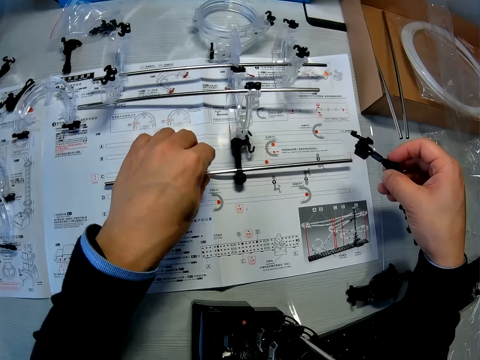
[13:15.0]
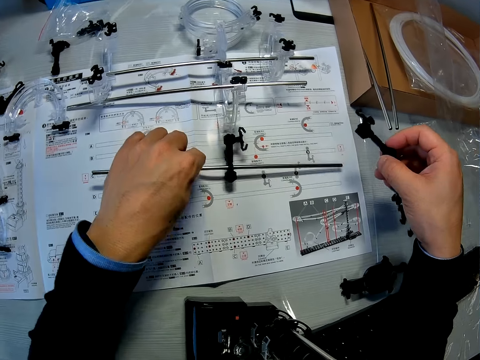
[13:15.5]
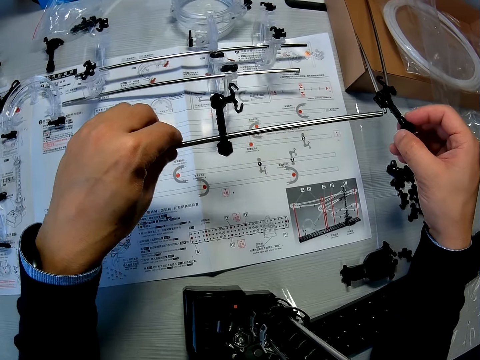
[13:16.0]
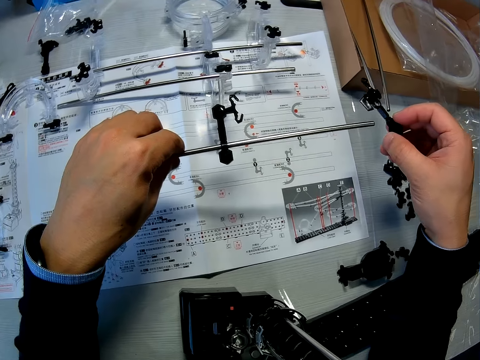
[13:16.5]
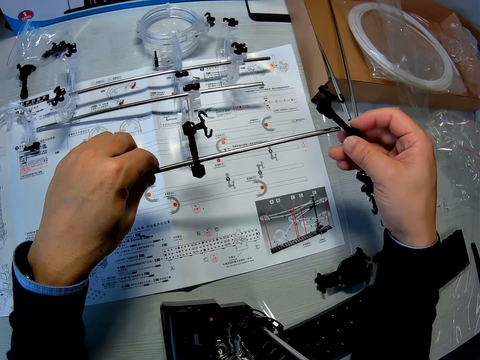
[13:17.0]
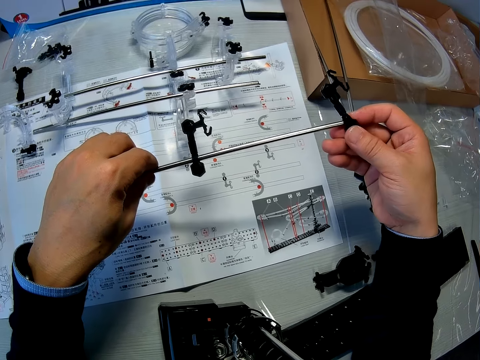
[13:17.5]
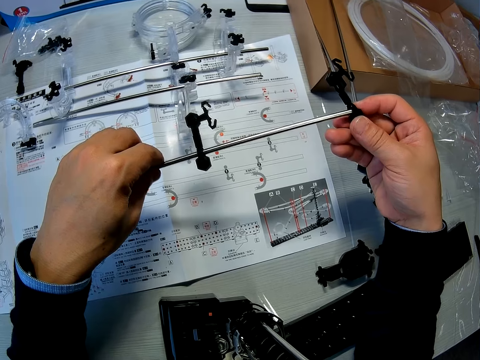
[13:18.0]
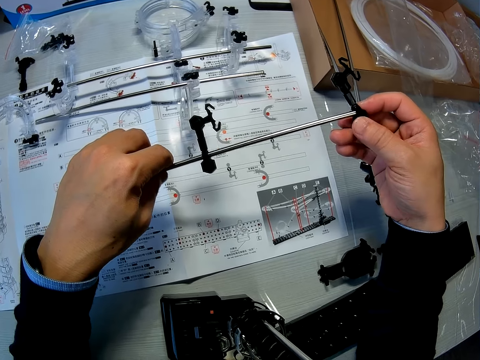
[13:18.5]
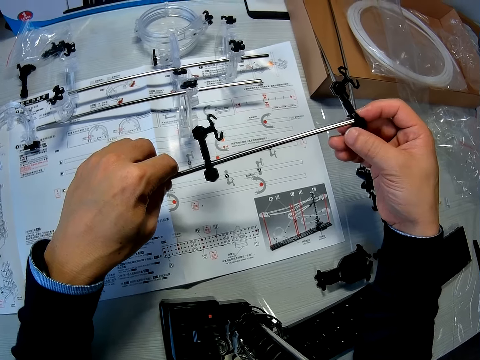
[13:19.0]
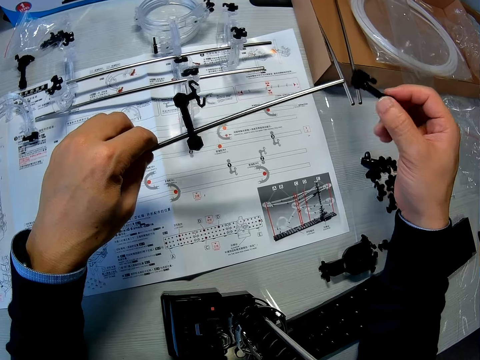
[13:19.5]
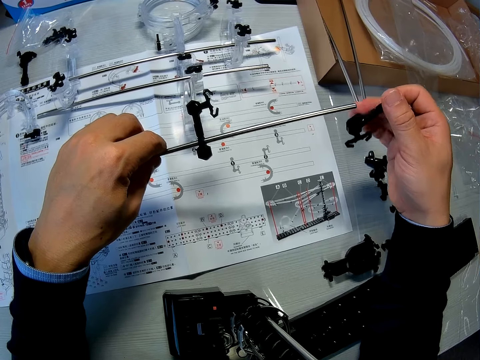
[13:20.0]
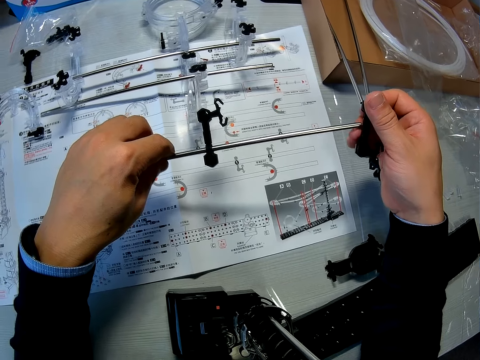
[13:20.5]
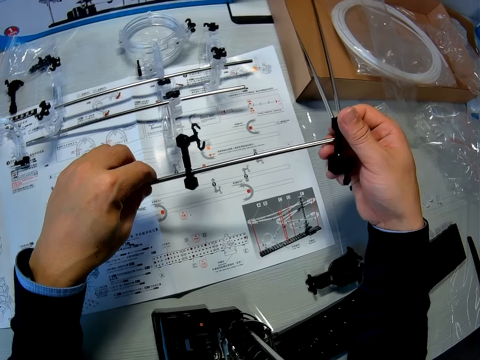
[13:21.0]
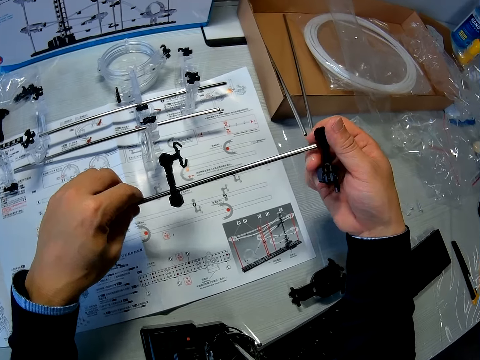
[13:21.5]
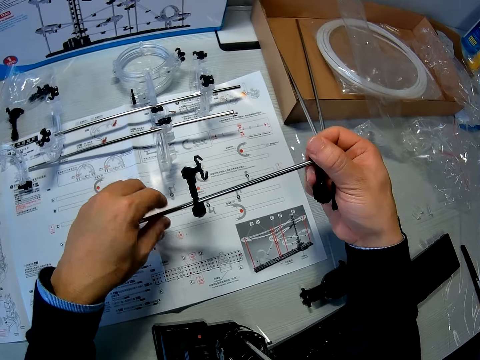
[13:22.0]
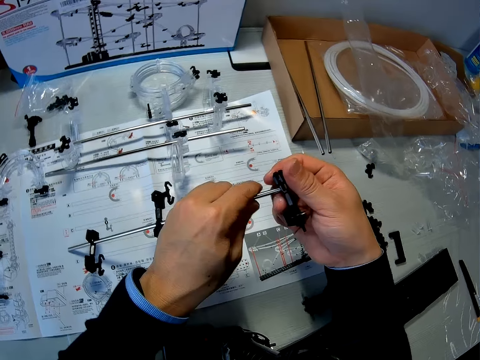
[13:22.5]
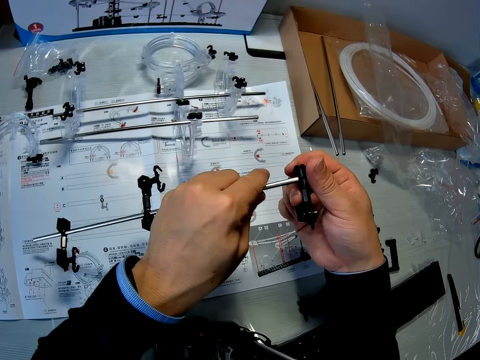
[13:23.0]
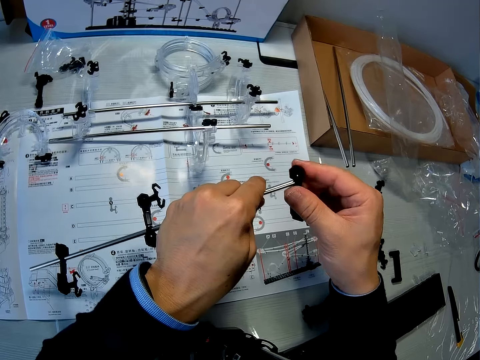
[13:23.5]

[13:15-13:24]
The camera wearer lifts the stick with his left hand. He picks up the coupled Marble roller coaster pieces from the table with his left hand. He fixes the plastic piece in his right hand on the stick. He fixes the coupled Marble roller coaster pieces together.

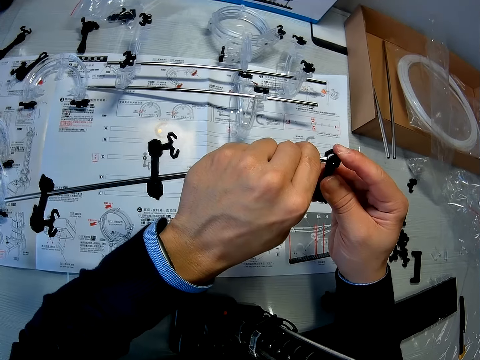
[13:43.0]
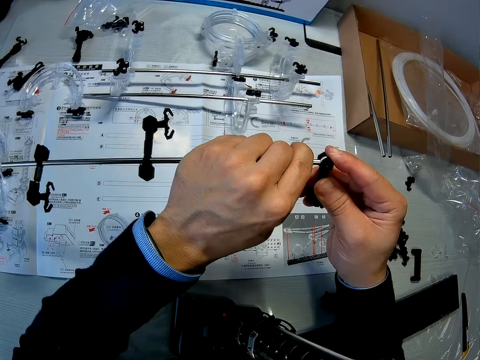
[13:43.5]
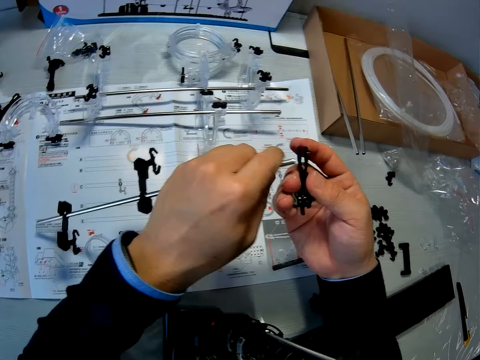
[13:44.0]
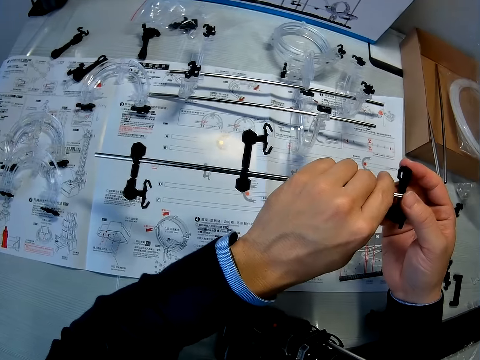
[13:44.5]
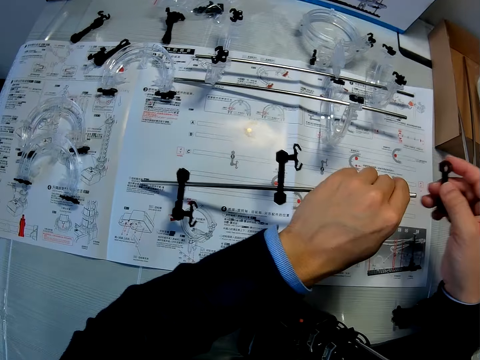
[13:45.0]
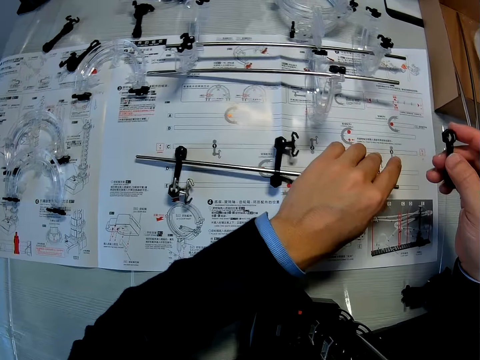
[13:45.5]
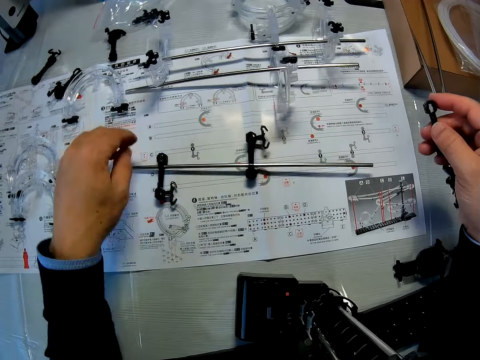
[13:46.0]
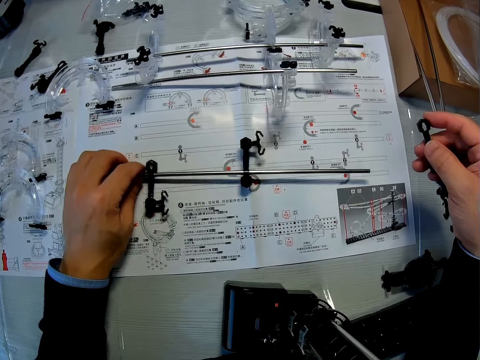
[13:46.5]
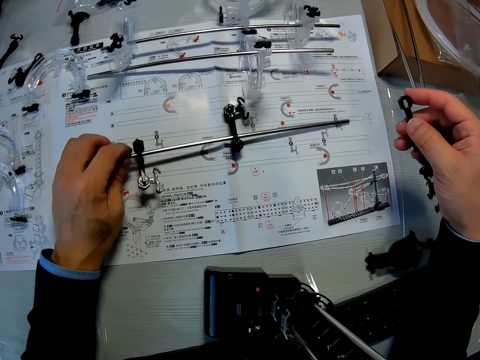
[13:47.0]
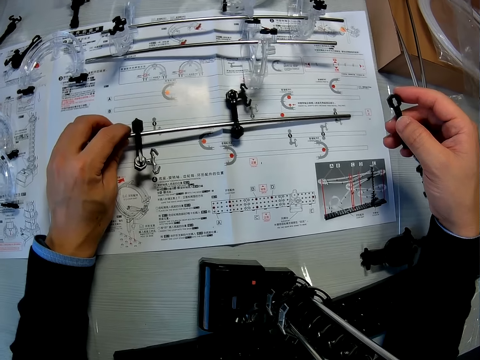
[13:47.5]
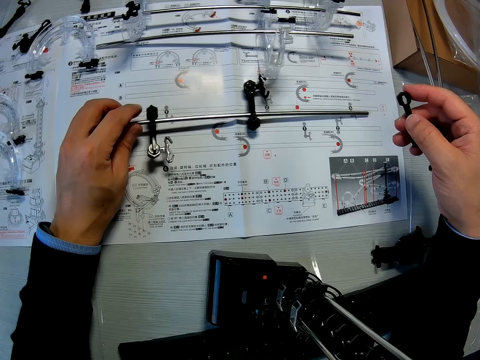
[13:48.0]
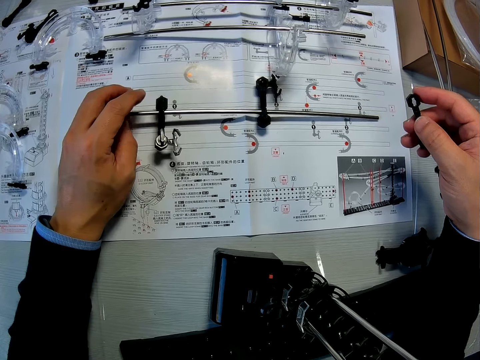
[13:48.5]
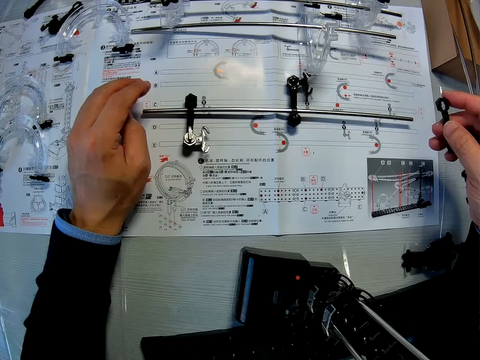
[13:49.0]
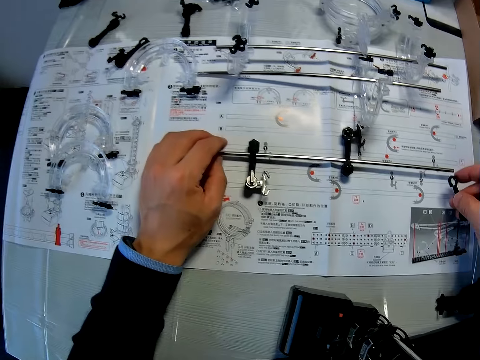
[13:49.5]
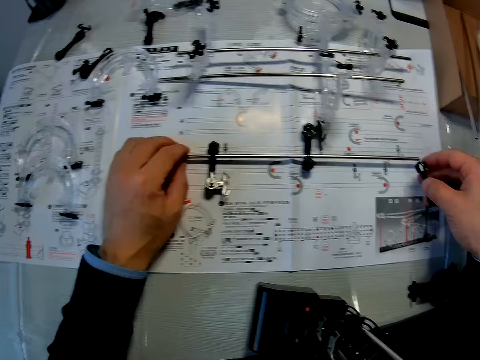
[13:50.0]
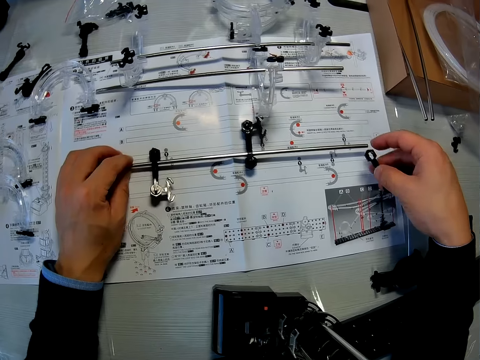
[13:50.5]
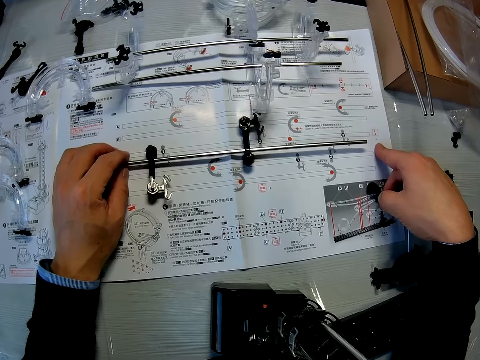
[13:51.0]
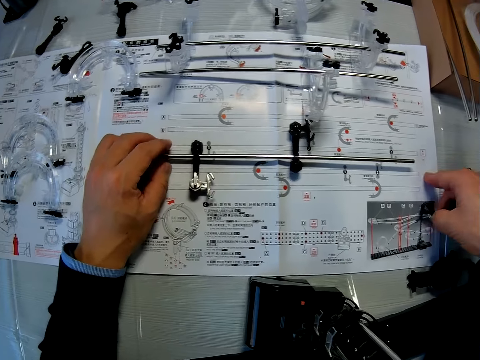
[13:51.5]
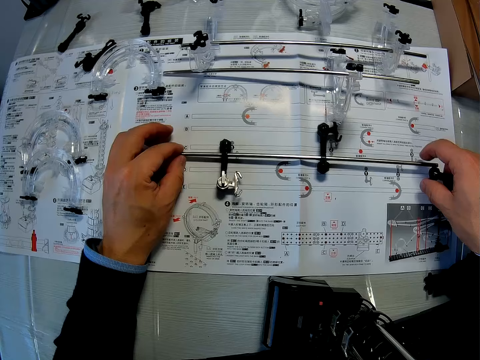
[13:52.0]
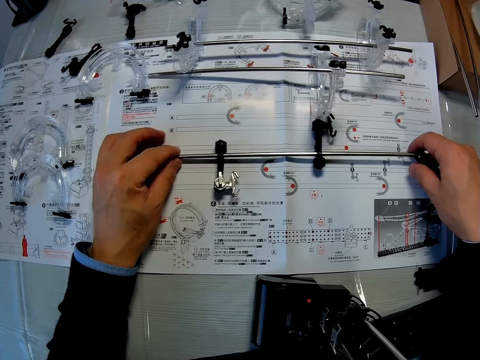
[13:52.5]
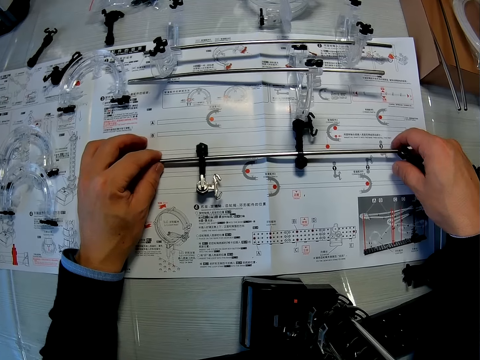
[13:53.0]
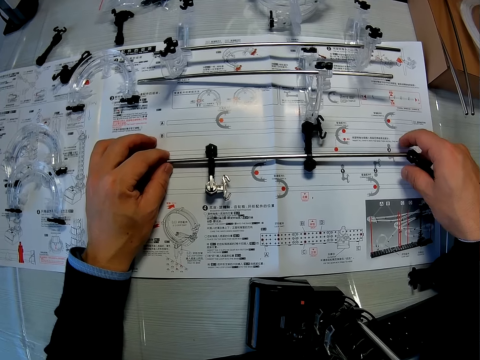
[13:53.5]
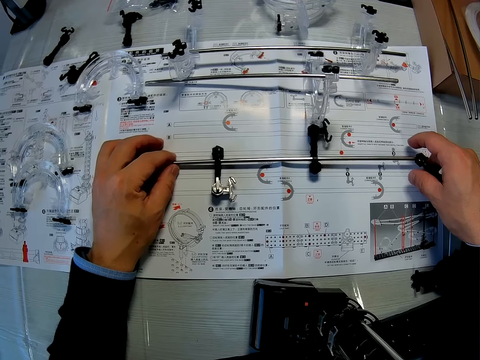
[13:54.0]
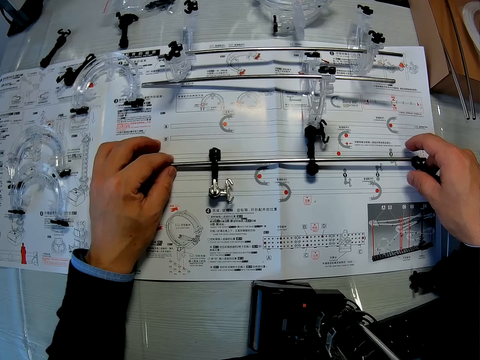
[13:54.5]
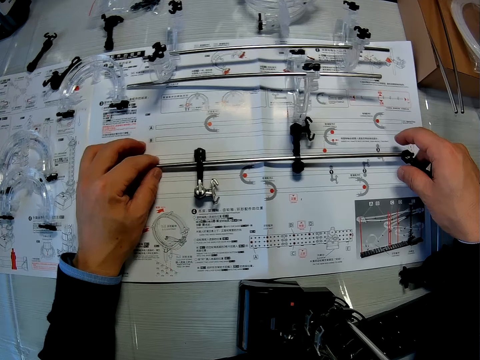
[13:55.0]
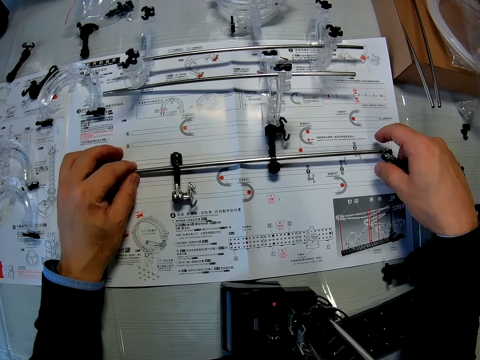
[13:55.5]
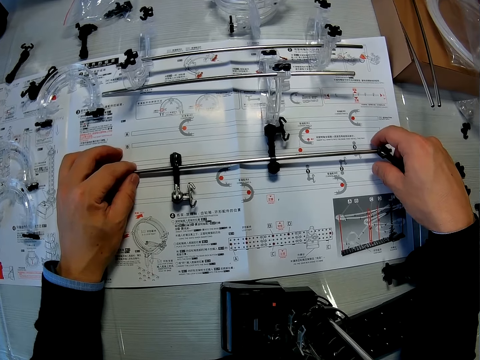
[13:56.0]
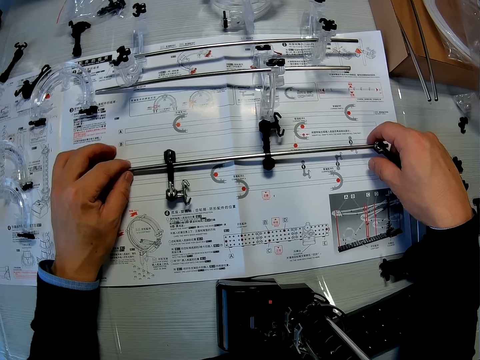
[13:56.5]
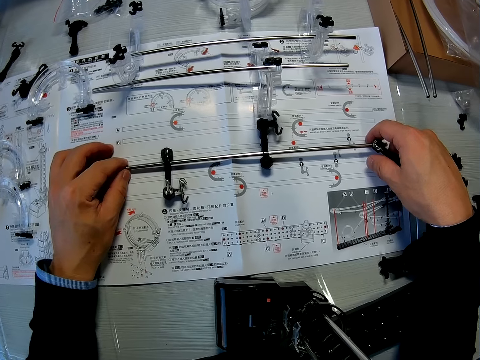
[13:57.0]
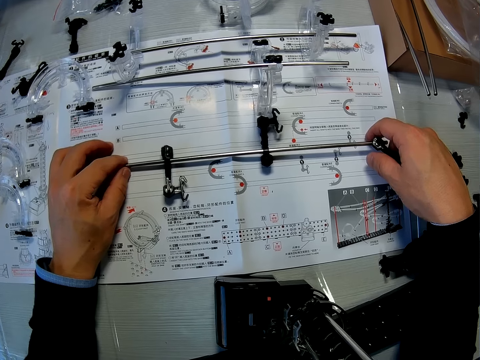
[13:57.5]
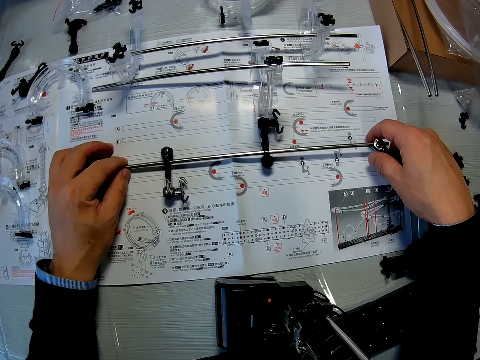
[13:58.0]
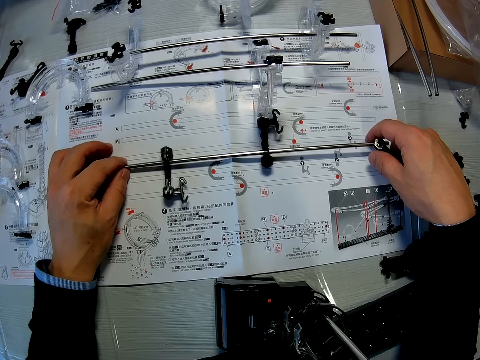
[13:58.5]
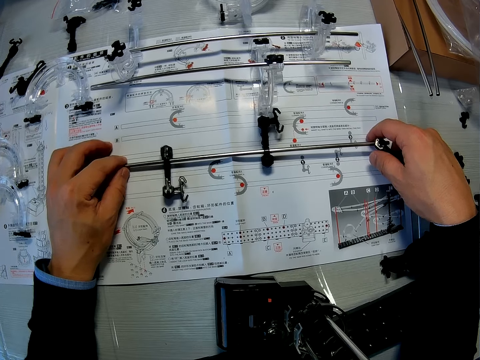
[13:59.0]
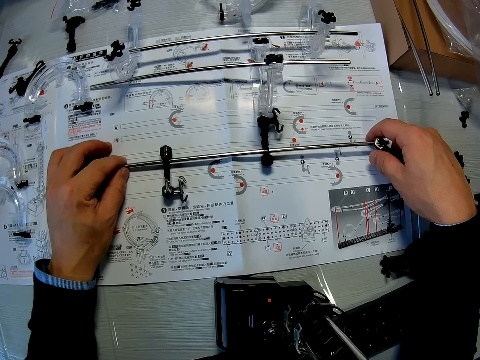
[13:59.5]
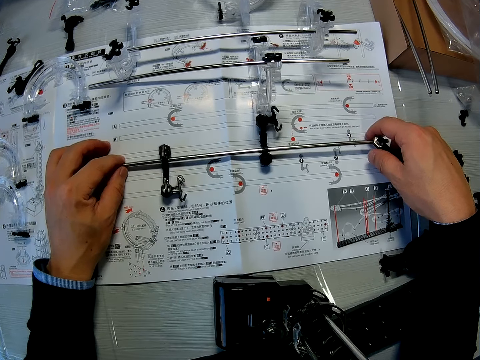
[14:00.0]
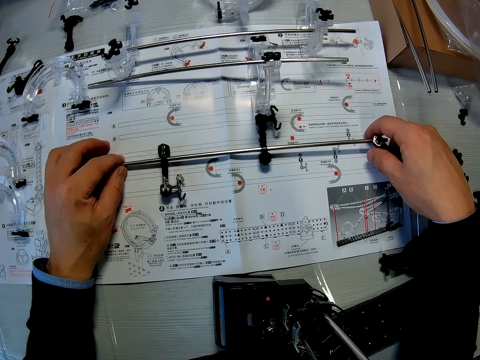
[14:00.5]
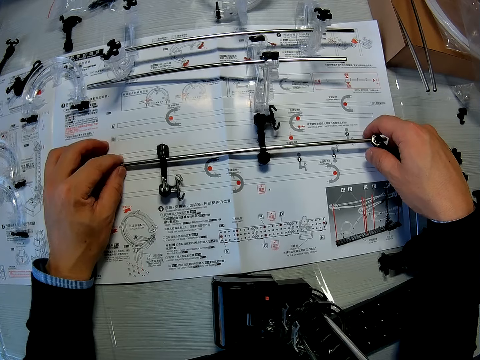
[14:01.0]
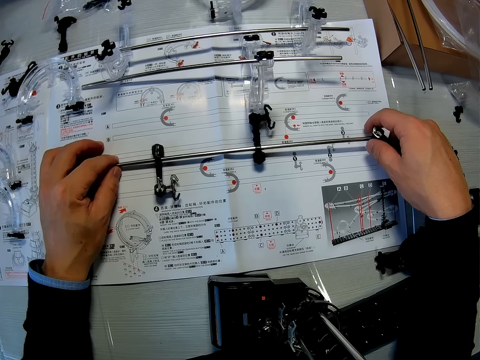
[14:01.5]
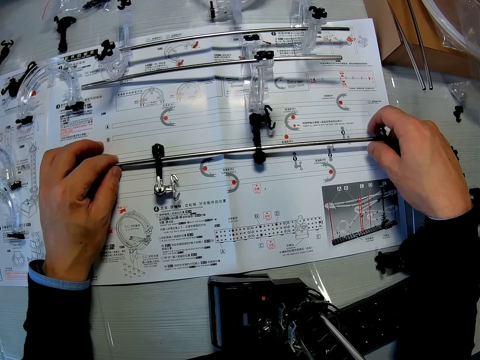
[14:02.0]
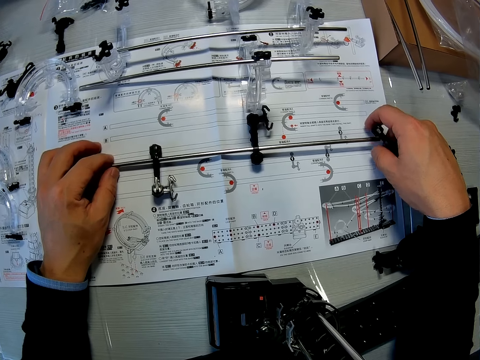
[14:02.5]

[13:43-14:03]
The camera wearer separates the coupled Marble roller coaster pieces. They hold the see saw part. They put the shaft on a manual on the table. They adjust the shaft. They touch the shaft. They look at the instruction manual. They adjust the manual.
